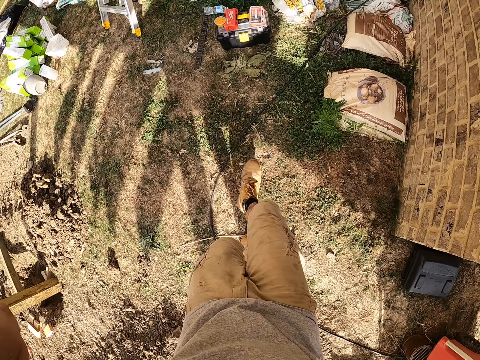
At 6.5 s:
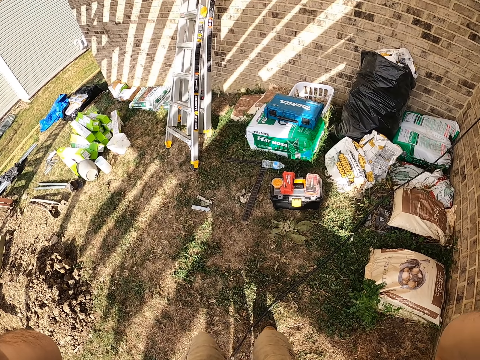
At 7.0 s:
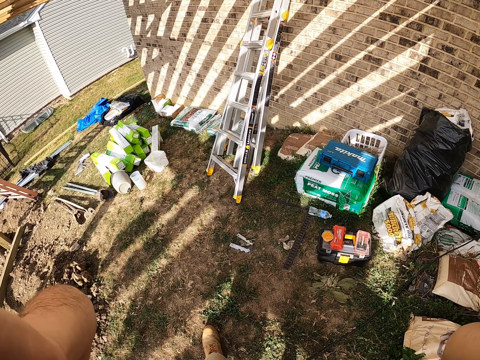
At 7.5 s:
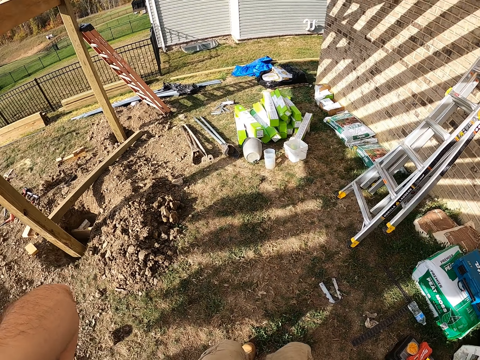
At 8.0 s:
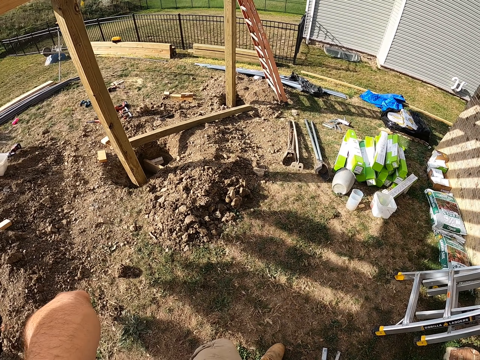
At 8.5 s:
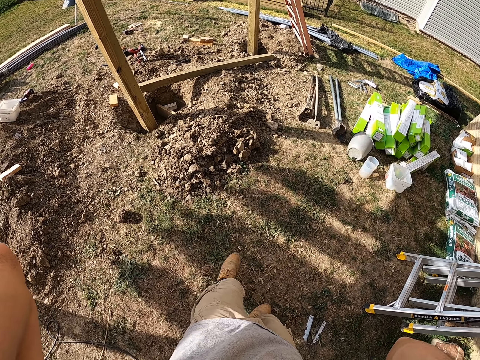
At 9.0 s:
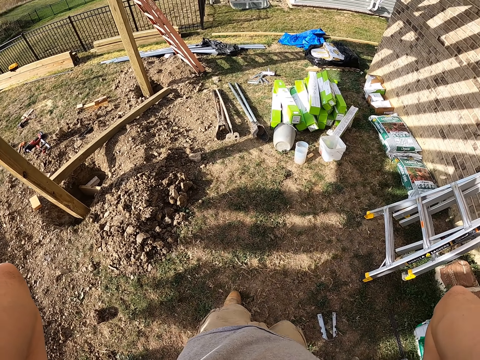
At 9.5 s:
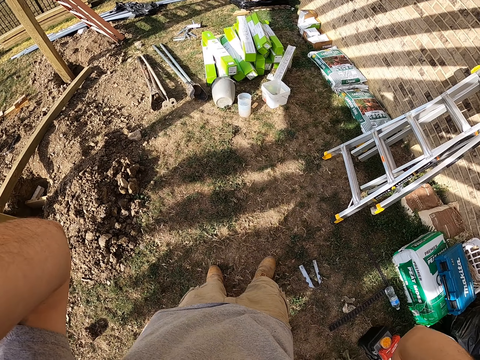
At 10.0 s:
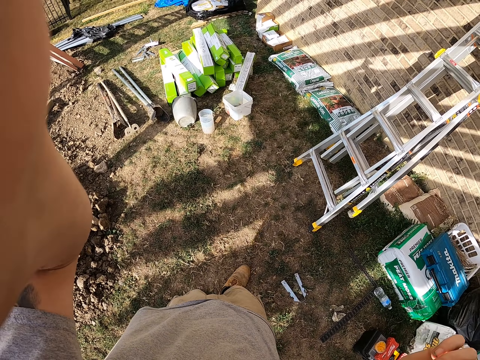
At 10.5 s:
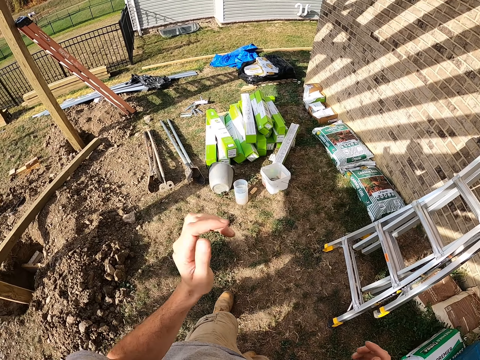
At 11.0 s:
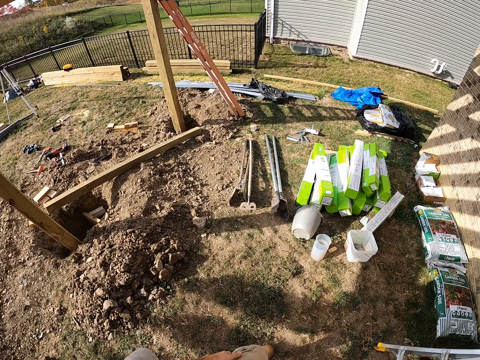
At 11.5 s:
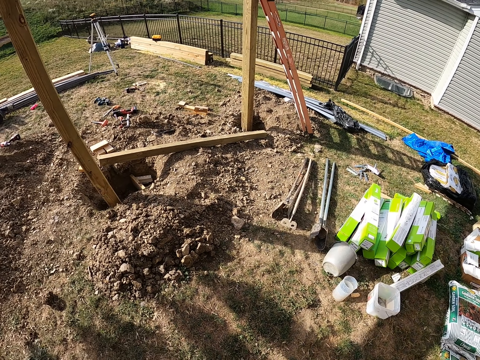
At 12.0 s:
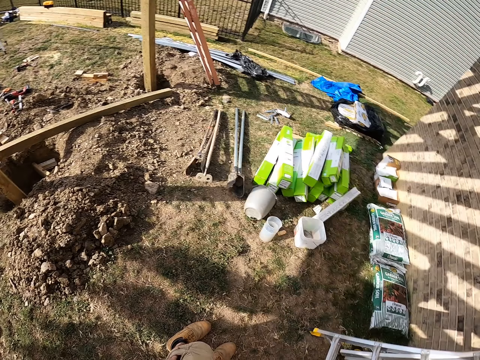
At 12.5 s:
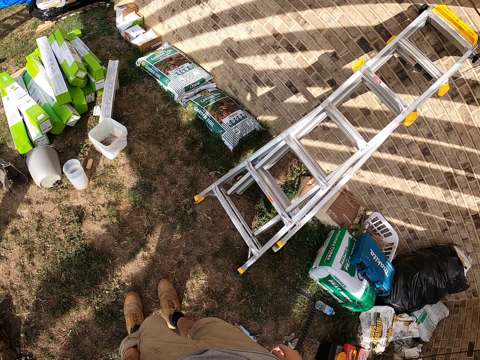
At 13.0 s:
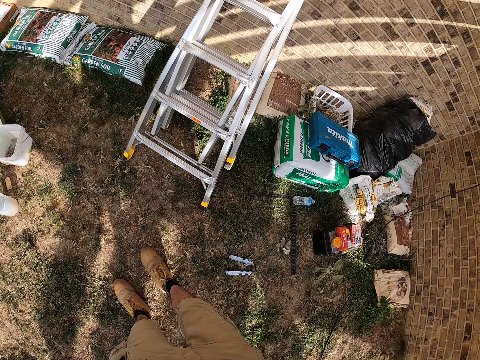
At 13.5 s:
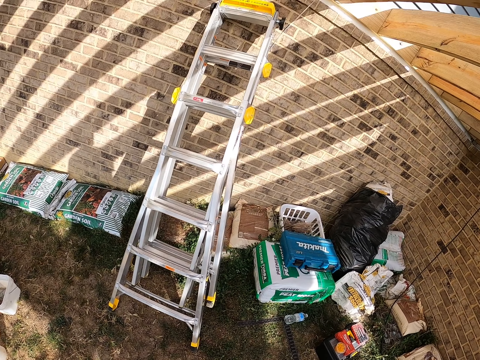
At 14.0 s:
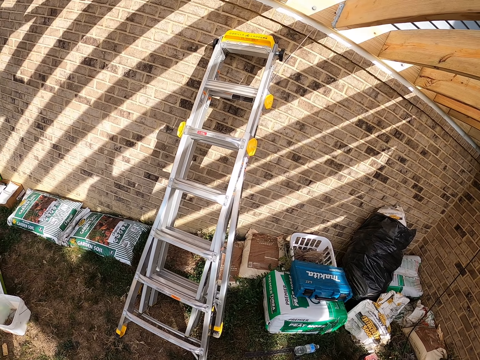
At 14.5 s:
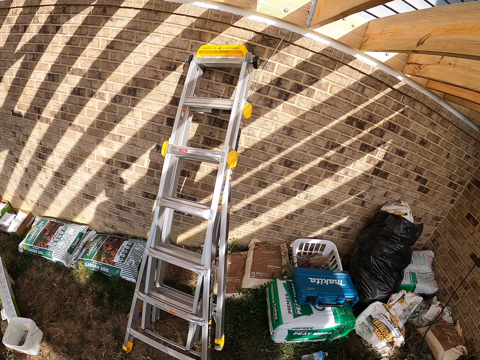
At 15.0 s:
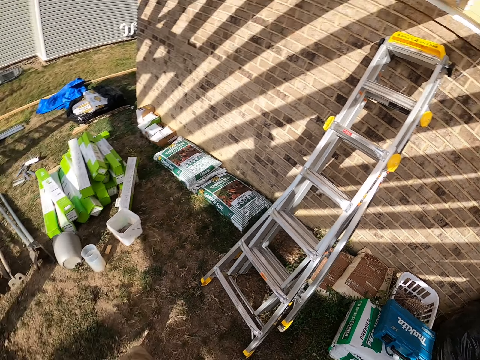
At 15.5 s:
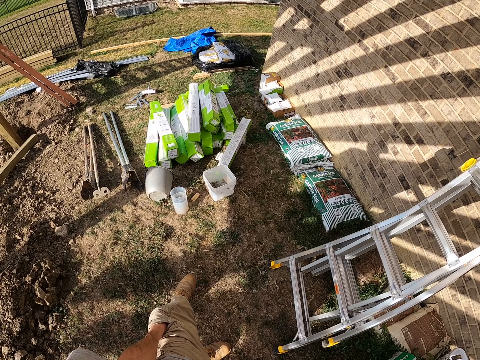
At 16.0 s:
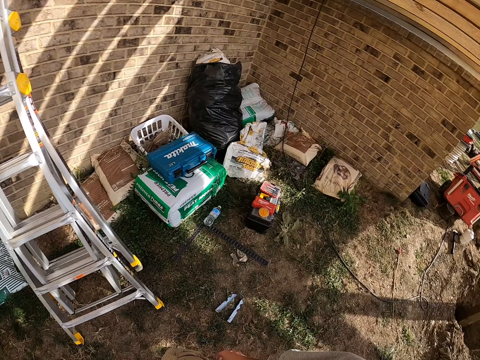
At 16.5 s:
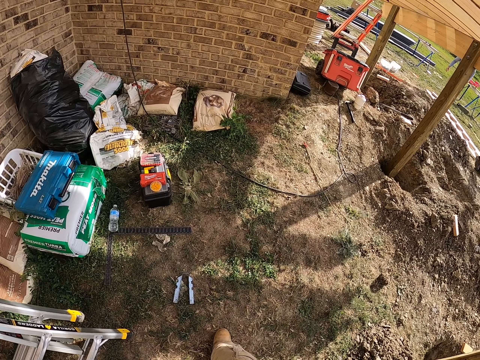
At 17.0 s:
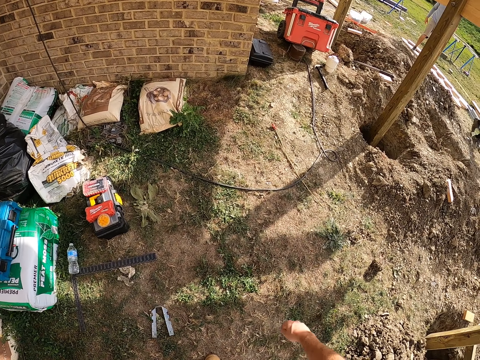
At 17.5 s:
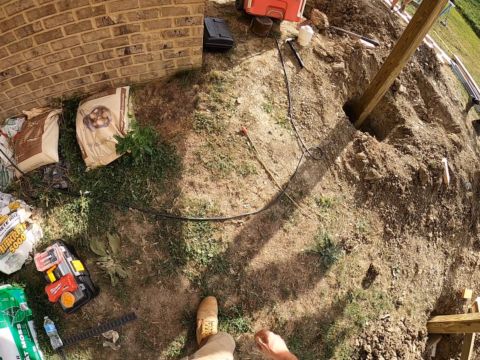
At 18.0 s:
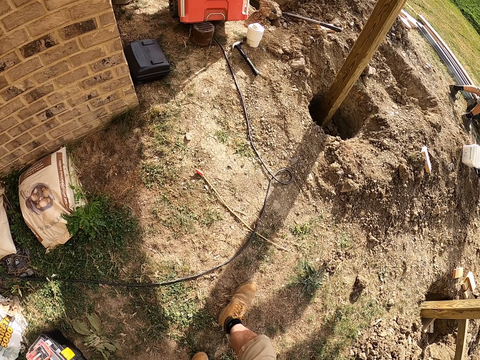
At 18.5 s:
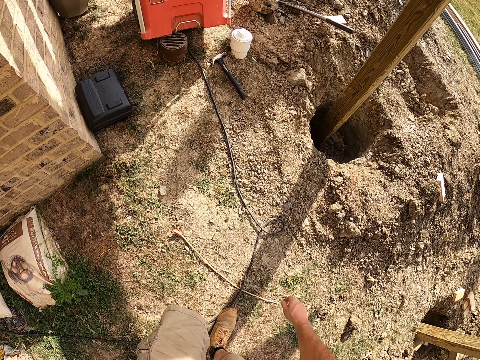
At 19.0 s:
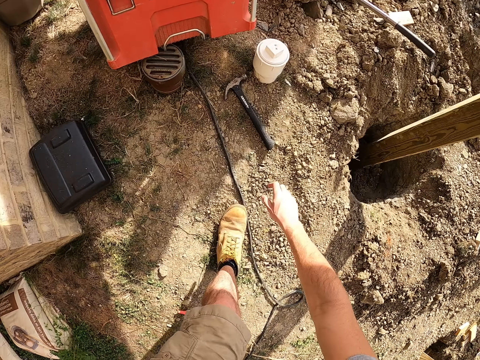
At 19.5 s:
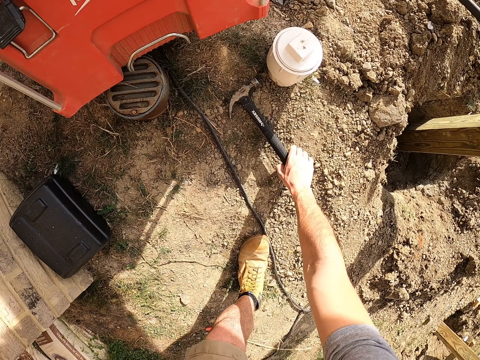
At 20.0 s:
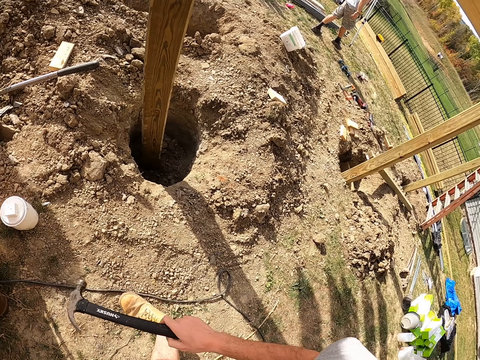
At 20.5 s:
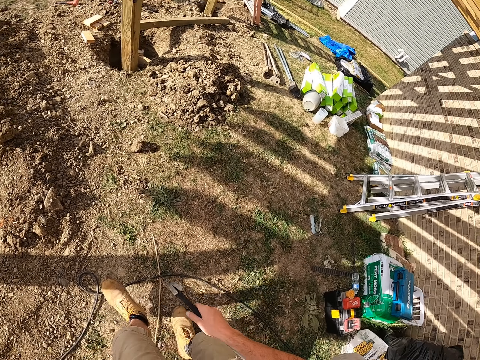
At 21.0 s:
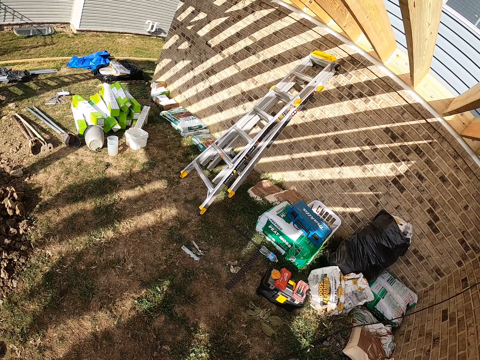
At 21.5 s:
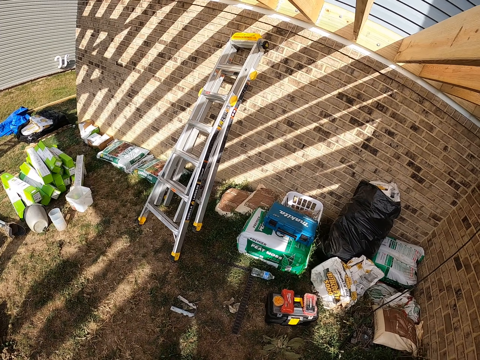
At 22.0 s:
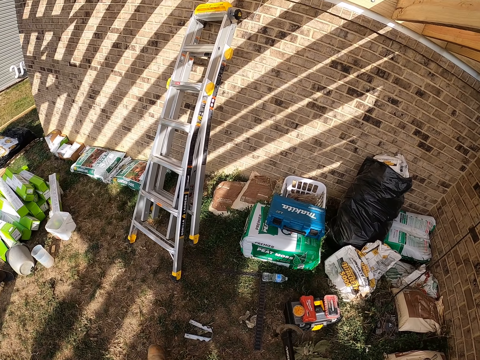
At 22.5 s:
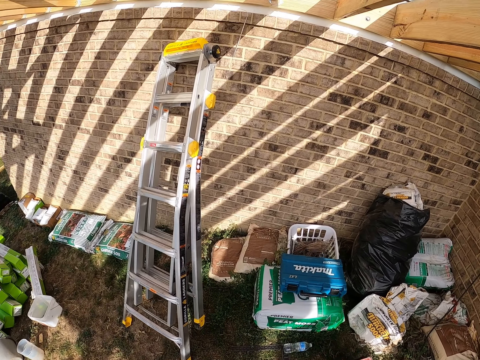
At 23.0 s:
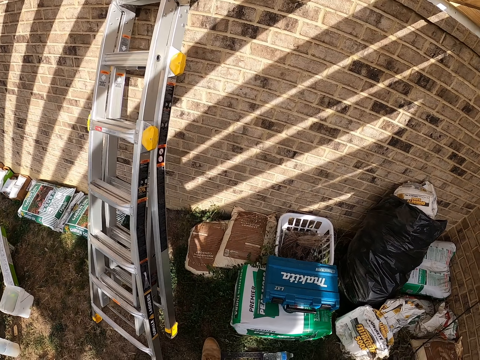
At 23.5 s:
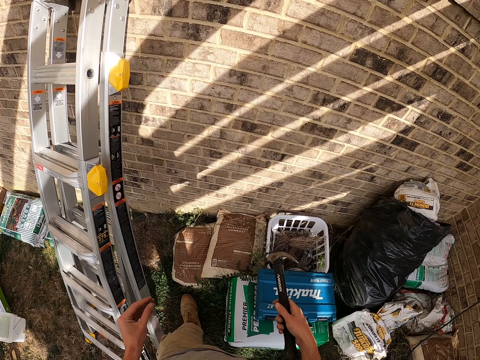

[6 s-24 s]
The camera wearer walks around the construction area. They look around. They walk towards a hammer. They pick up the hammer. They walk around the construction area to the ladder.

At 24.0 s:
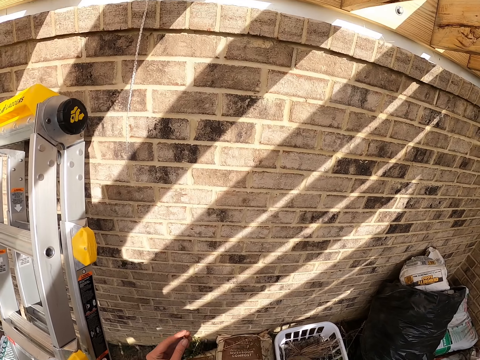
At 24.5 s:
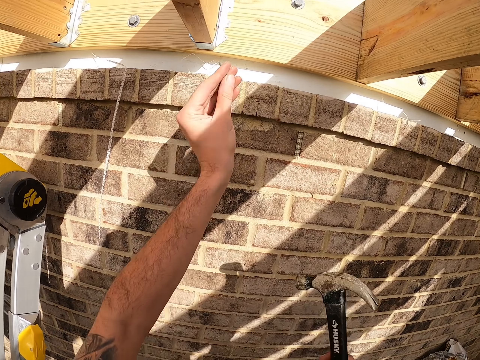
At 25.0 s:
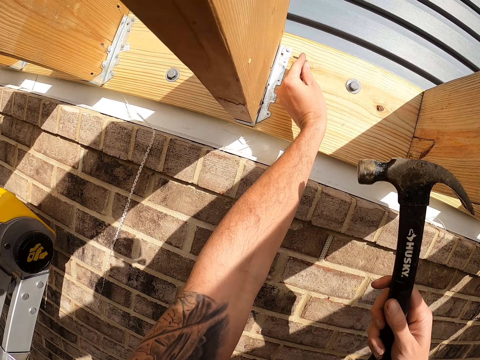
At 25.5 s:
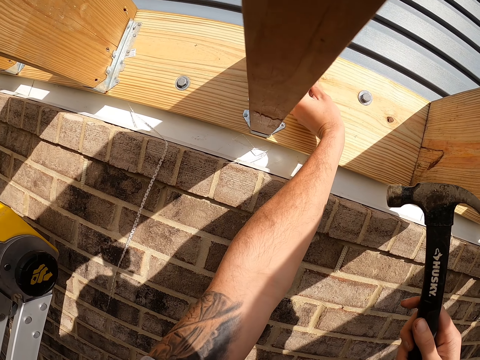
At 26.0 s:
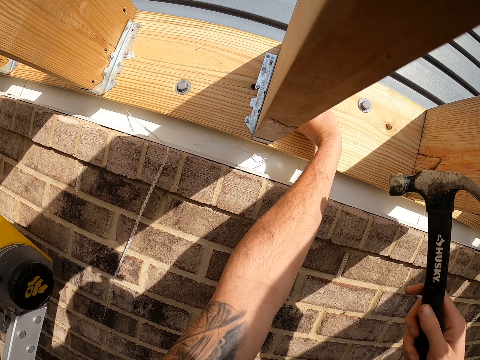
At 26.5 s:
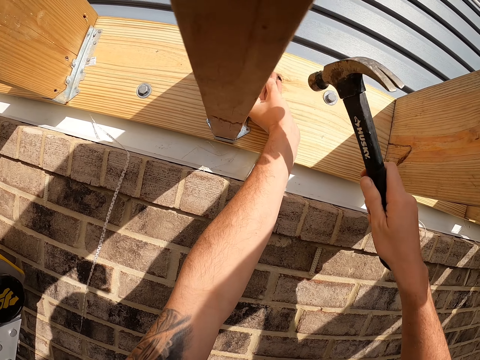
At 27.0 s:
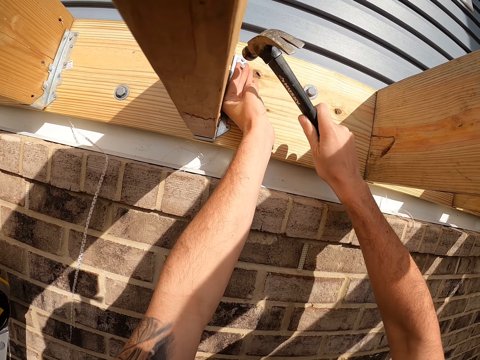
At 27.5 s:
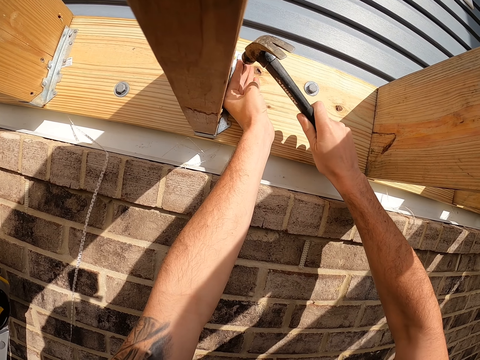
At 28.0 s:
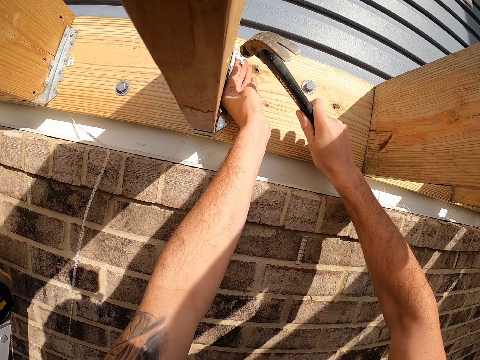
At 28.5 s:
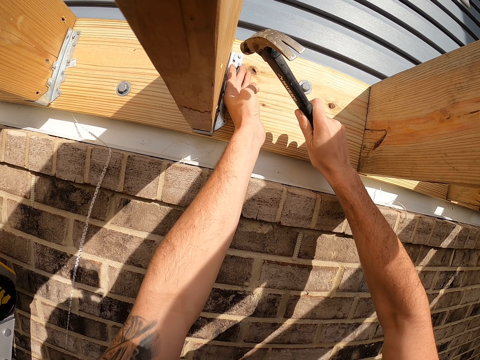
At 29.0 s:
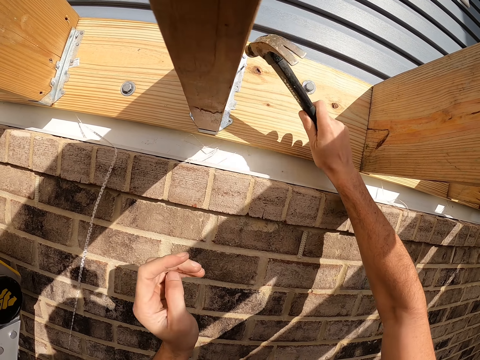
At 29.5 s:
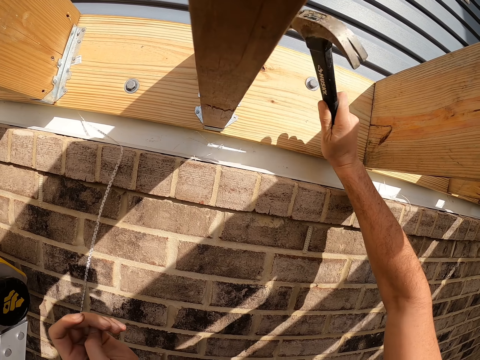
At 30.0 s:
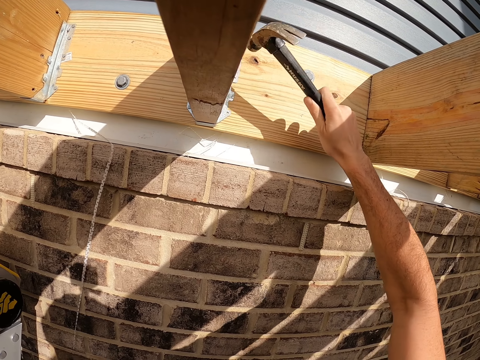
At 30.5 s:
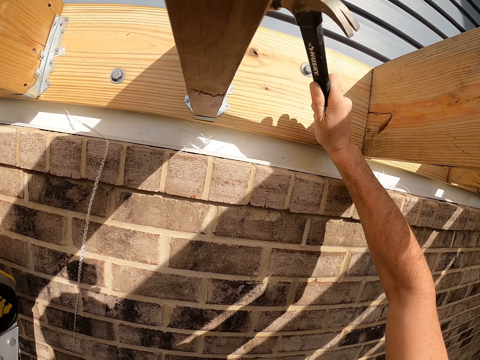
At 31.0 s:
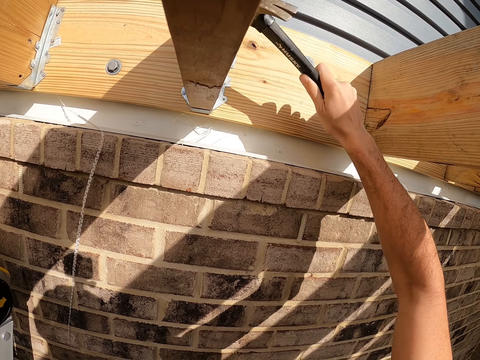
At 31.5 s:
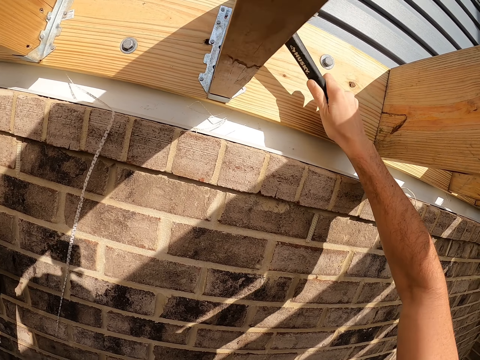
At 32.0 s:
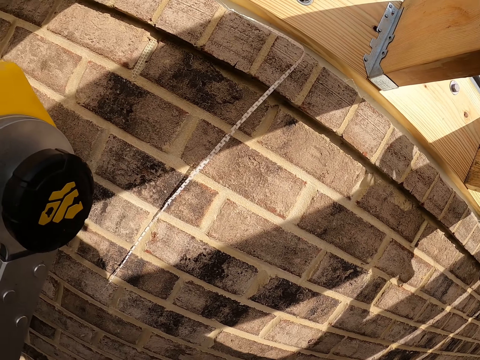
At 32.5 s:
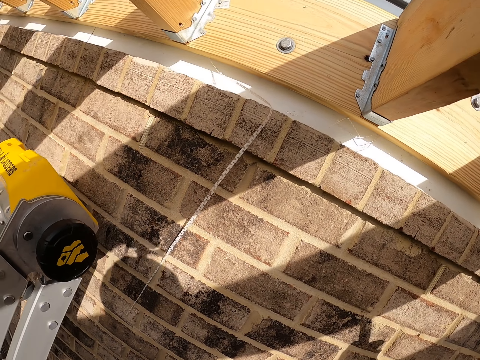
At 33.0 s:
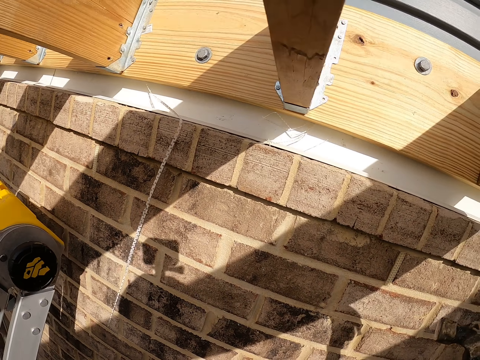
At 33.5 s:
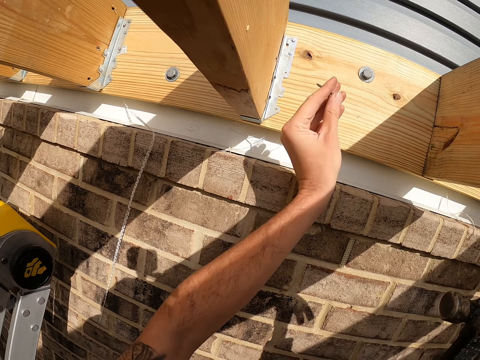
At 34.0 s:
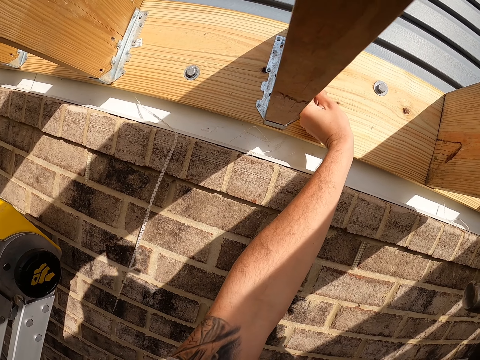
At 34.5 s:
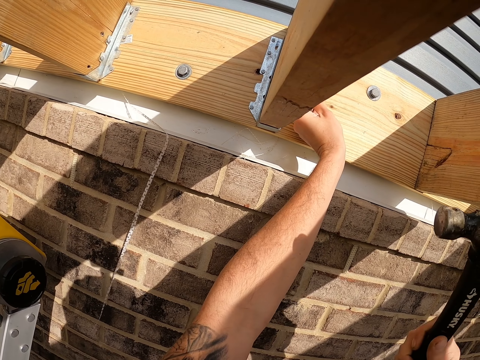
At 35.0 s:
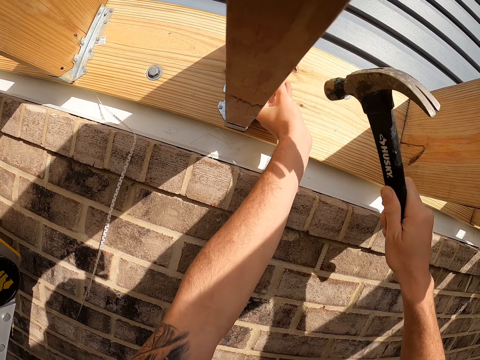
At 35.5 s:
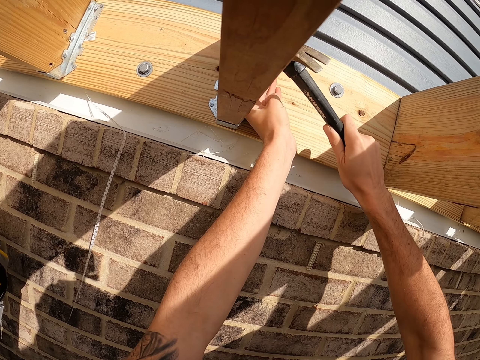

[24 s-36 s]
The camera wearer places an iron nail on the wood. They hit the nail with a hammer. They remove the hammer from the nail. They place an iron nail on the wood.
